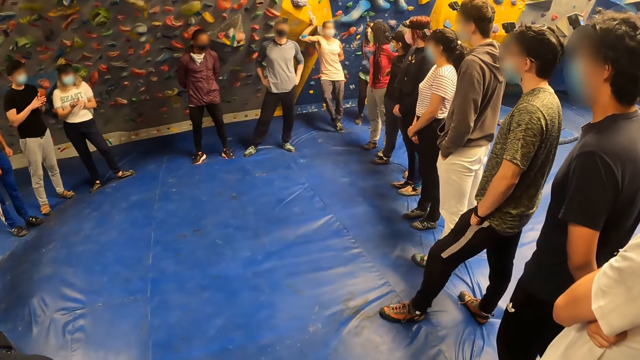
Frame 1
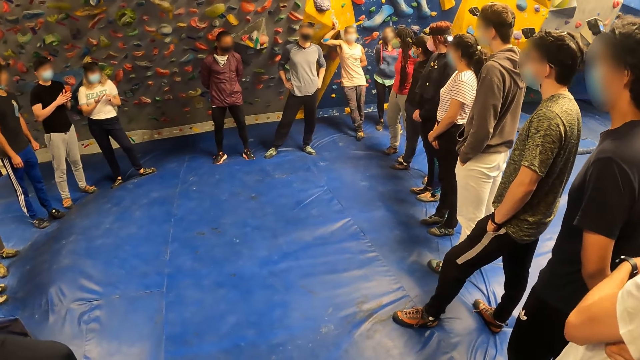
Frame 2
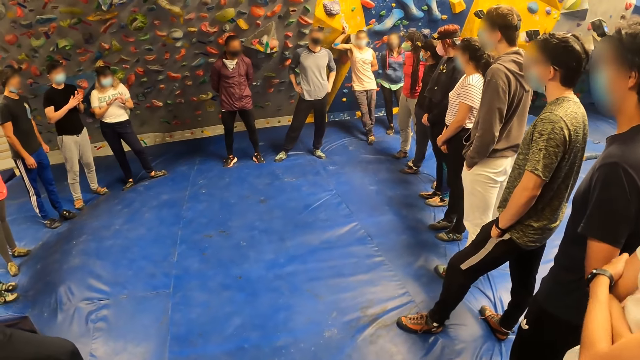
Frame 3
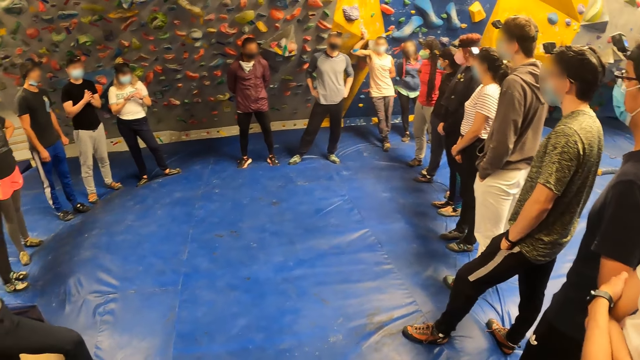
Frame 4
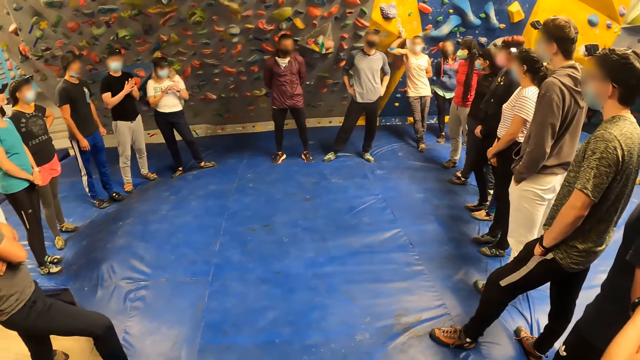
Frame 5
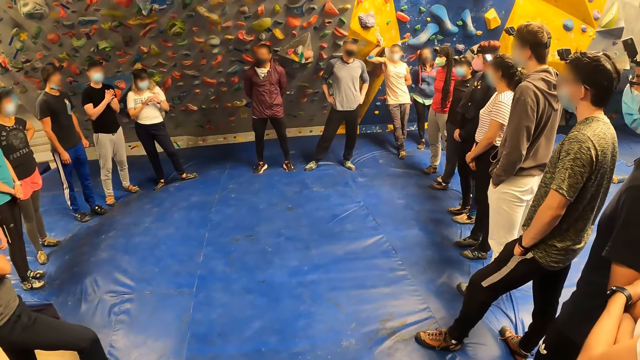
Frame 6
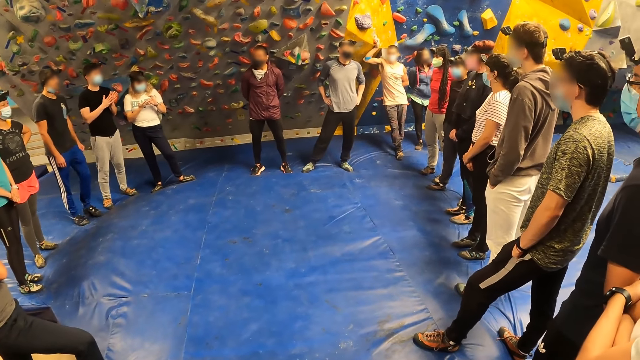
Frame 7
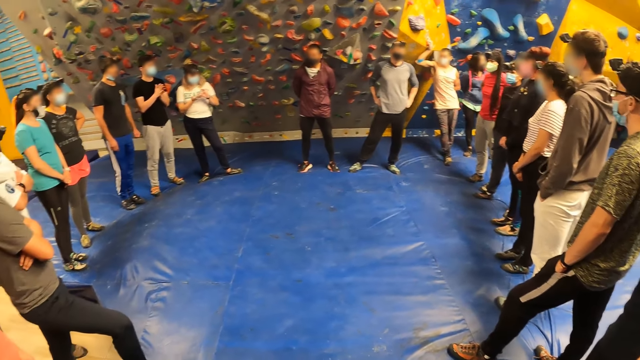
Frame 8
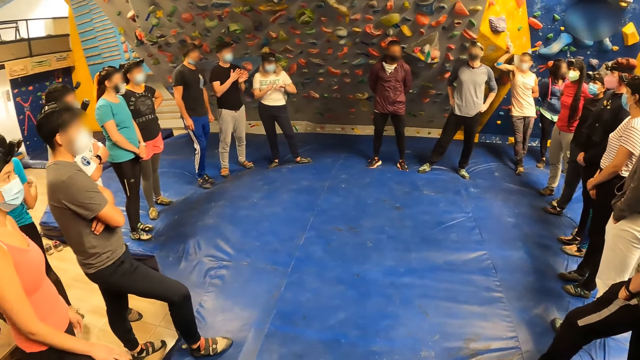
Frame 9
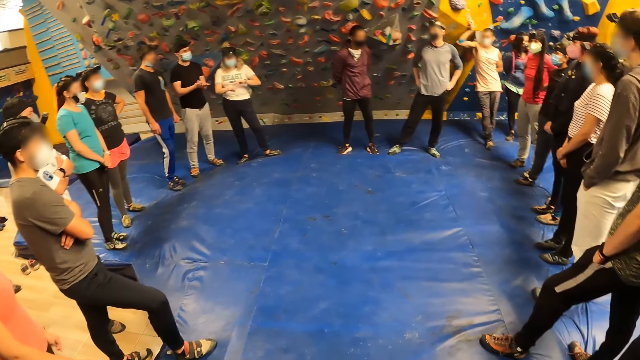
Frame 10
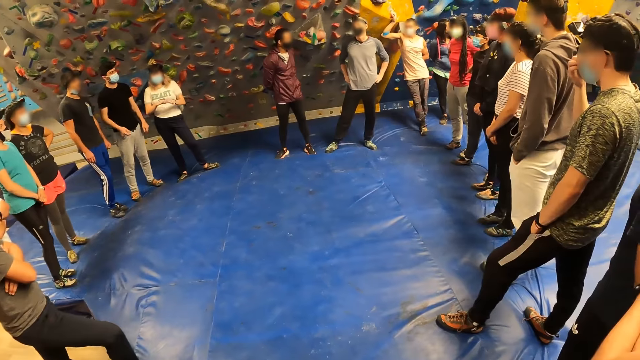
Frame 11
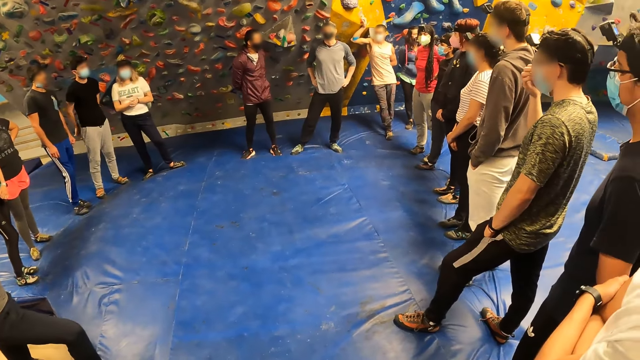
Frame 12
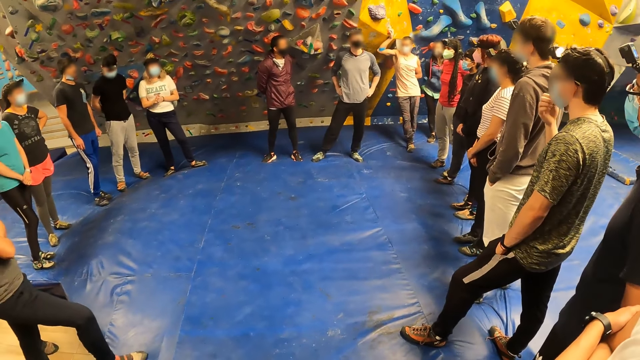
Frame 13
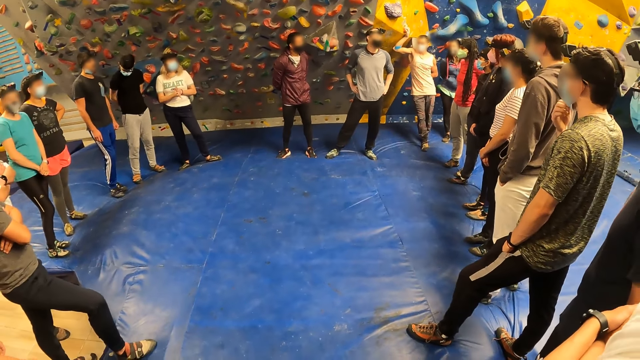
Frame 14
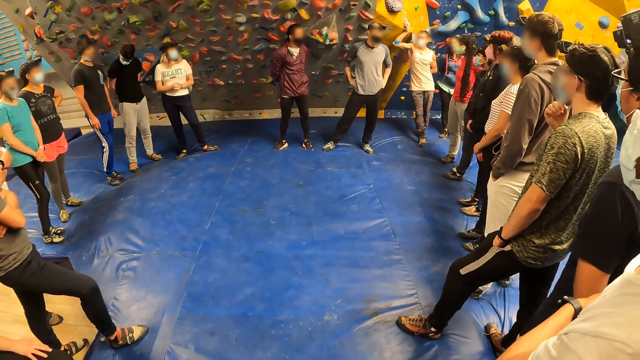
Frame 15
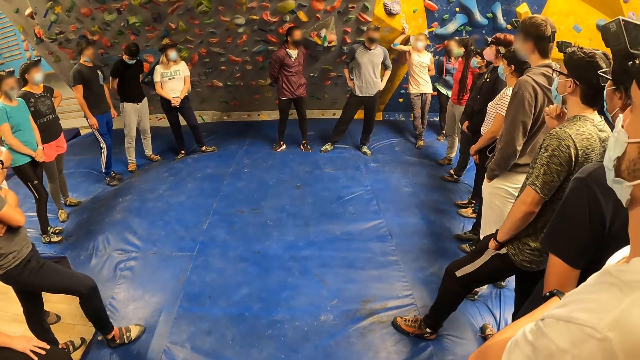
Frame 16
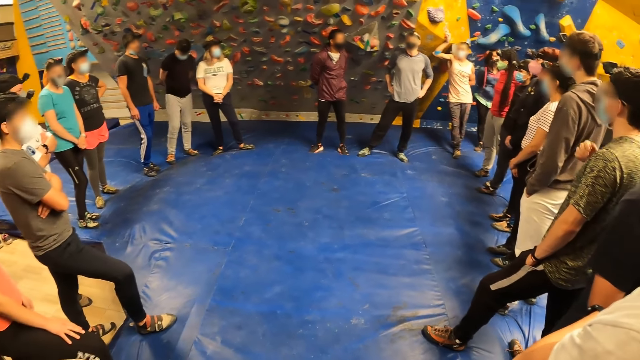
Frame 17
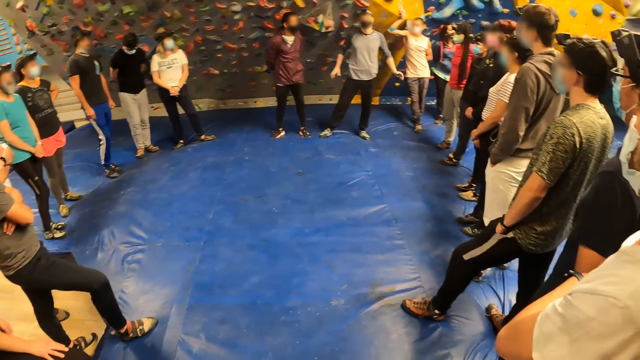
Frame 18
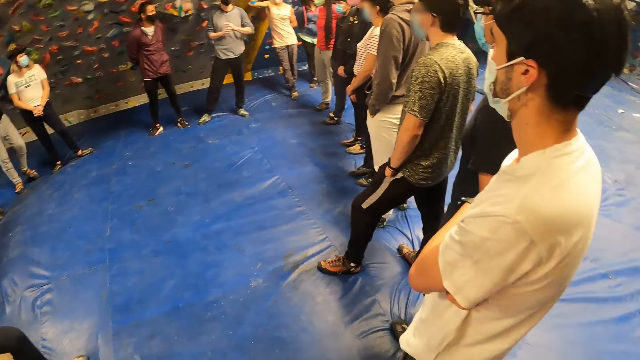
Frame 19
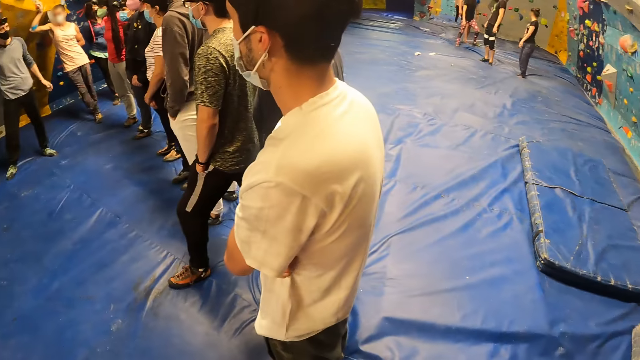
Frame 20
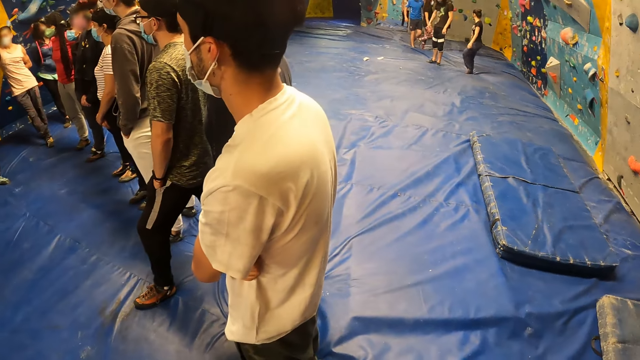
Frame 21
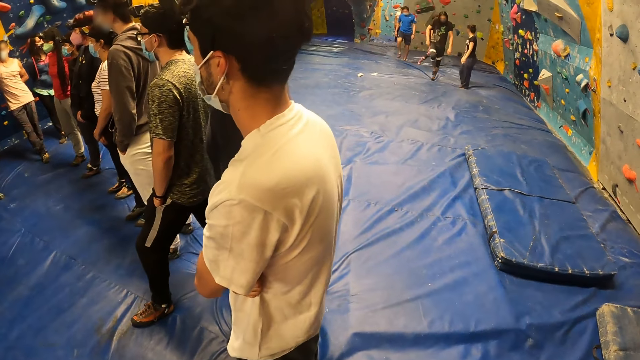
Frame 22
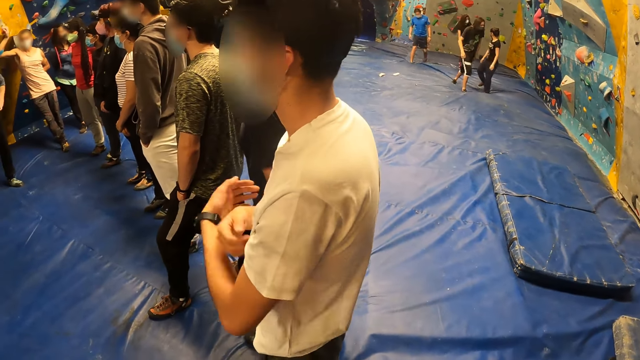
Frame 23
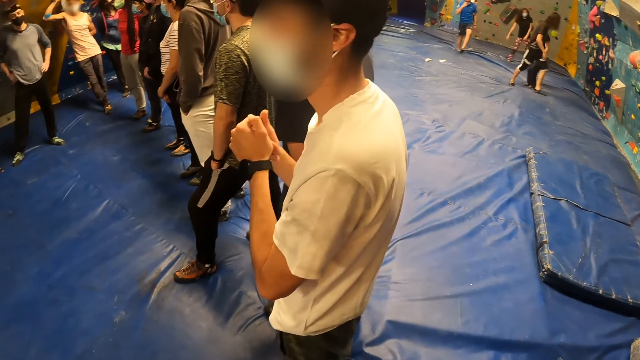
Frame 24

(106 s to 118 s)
A man talks to people.

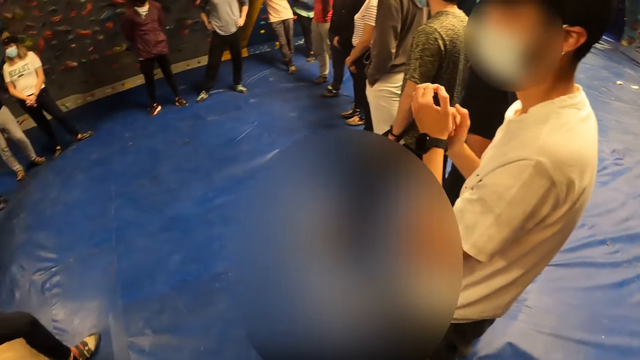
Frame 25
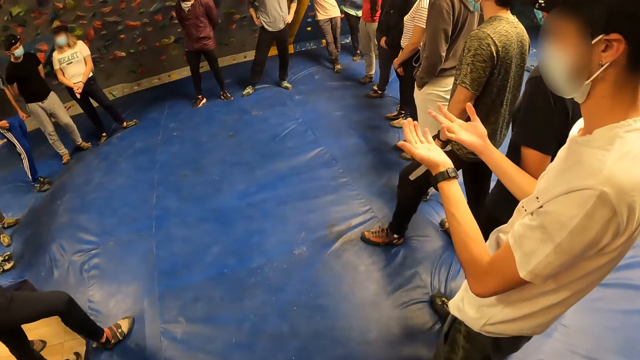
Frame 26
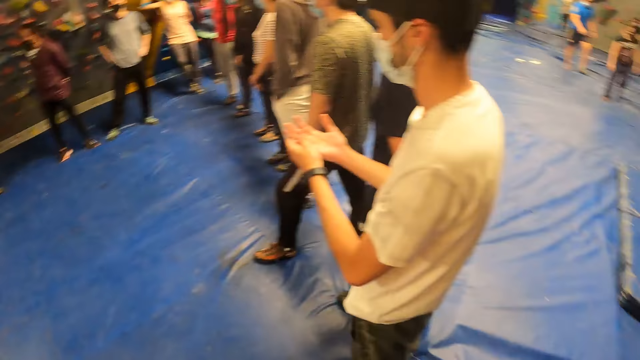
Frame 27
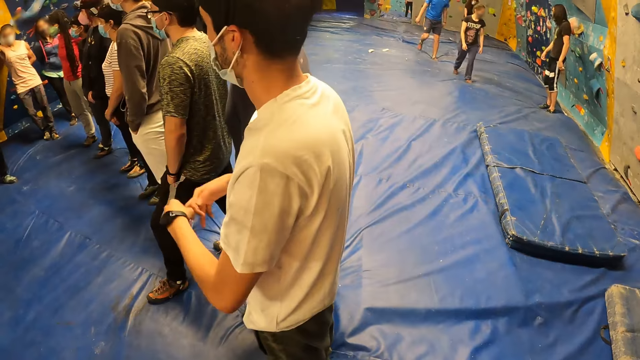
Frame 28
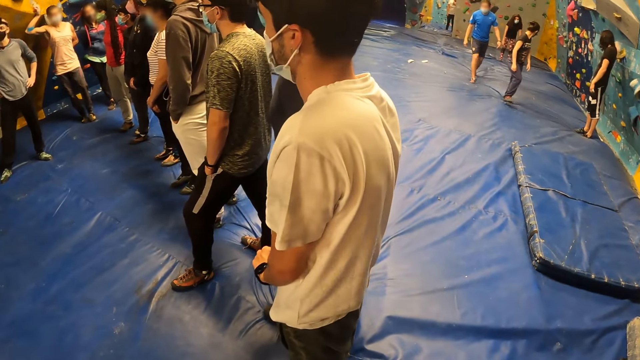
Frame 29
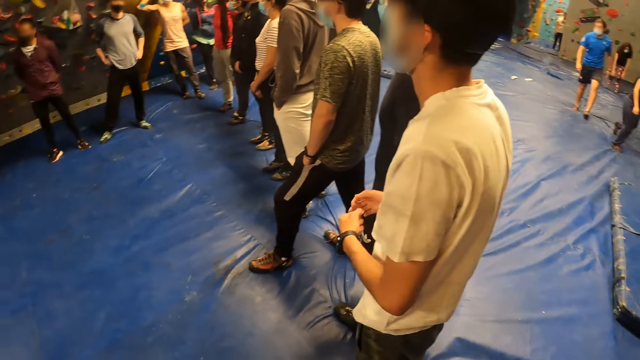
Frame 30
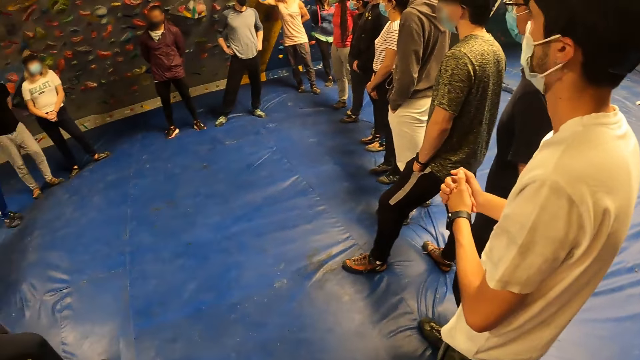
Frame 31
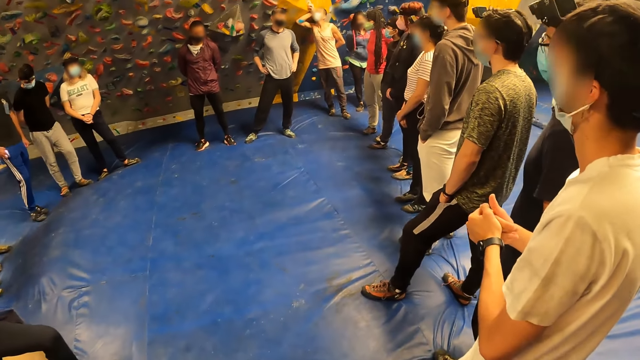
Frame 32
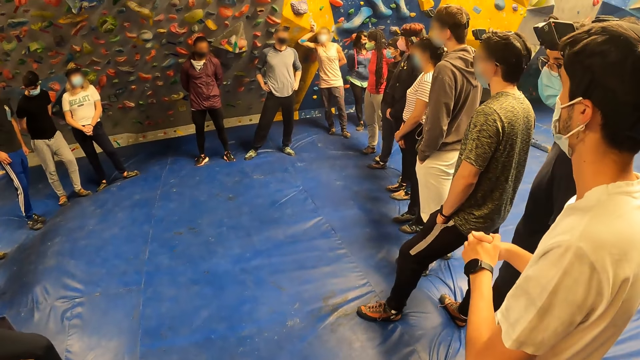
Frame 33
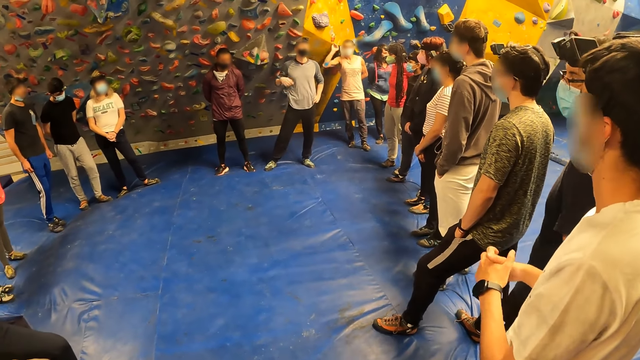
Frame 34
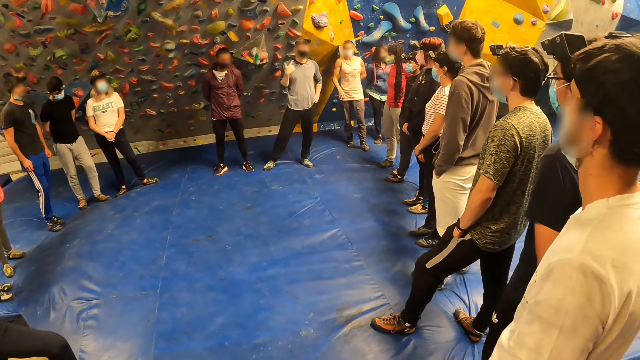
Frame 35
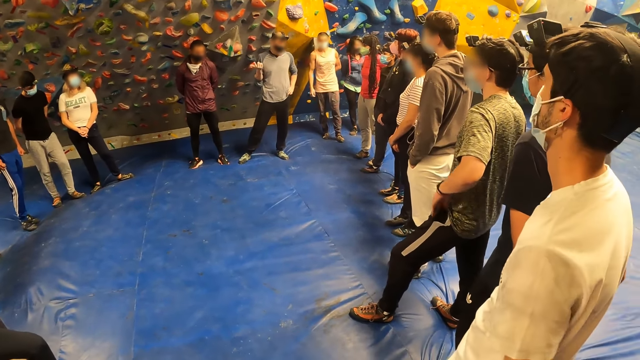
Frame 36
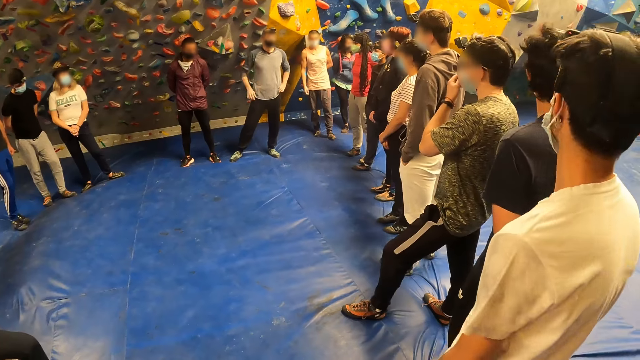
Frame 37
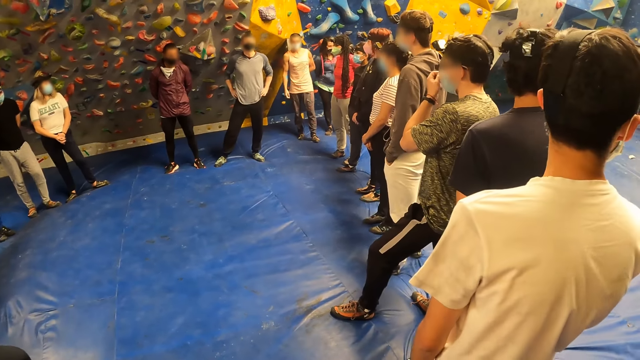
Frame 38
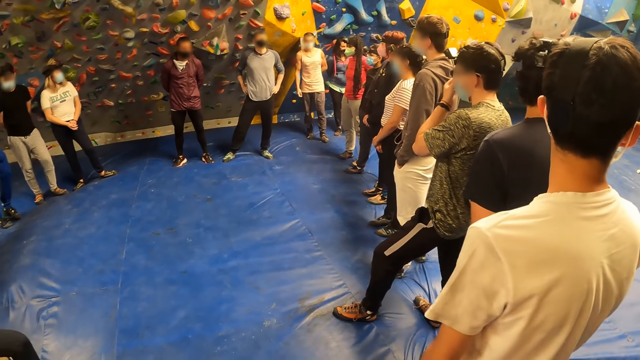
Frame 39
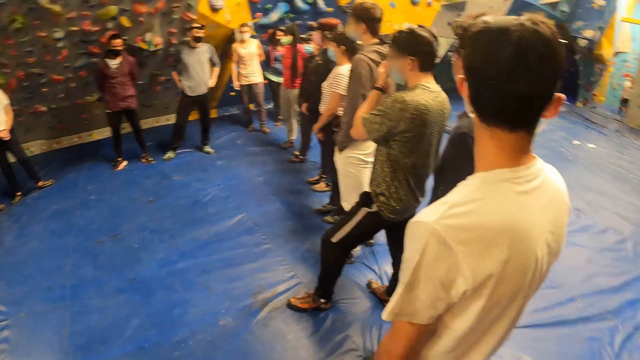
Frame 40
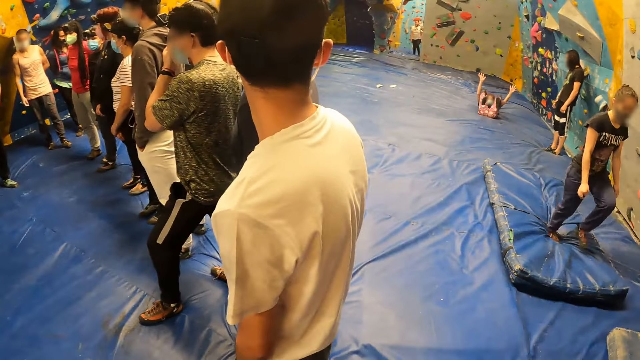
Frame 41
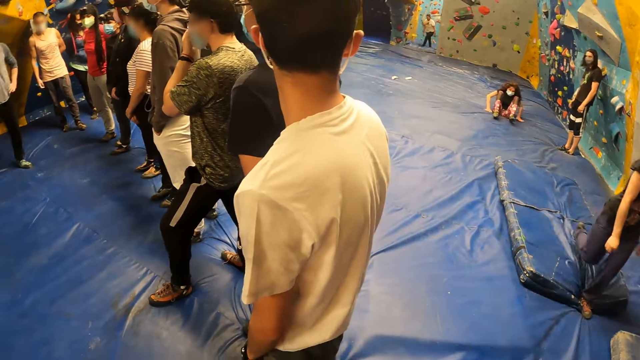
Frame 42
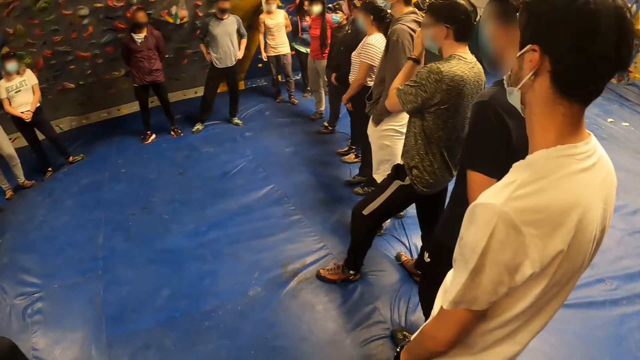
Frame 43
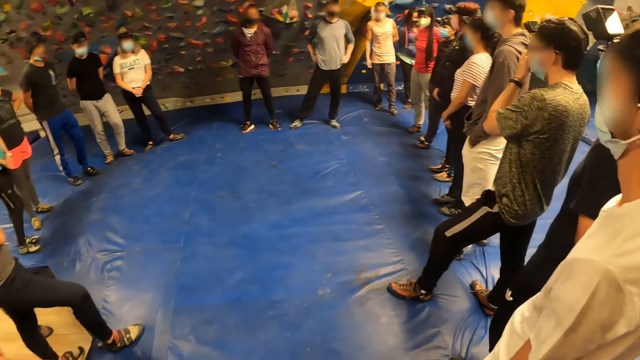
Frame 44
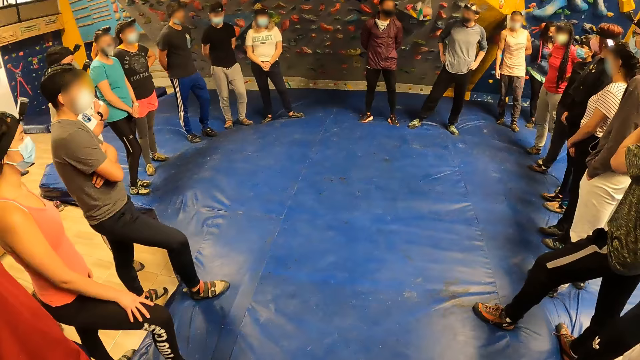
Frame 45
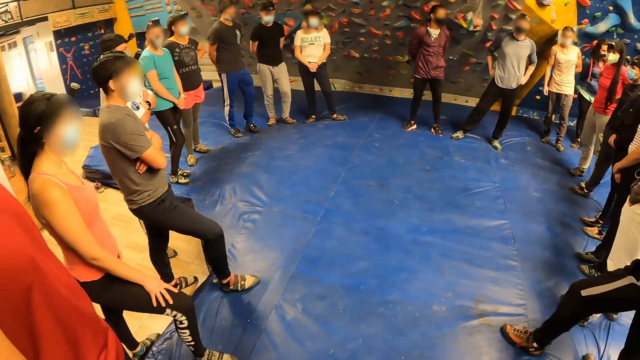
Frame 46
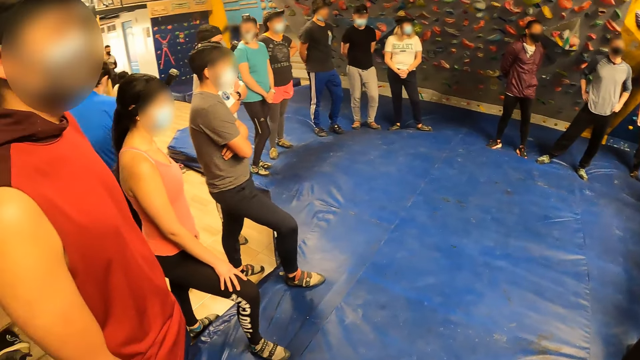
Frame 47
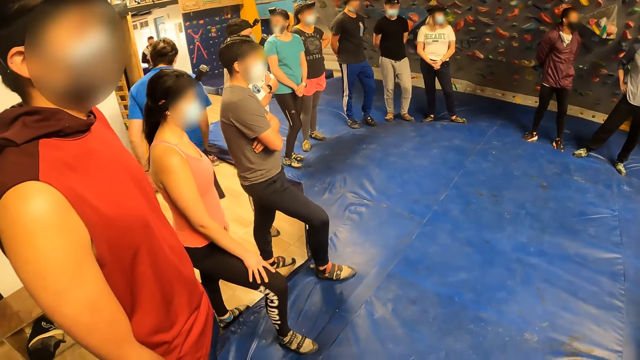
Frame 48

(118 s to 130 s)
The camera wearer moves around the room. A man talks to people. A woman flips on the foam landing. The camera wearer moves around the room.
